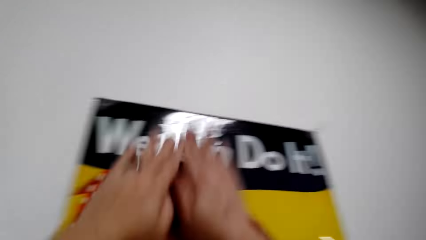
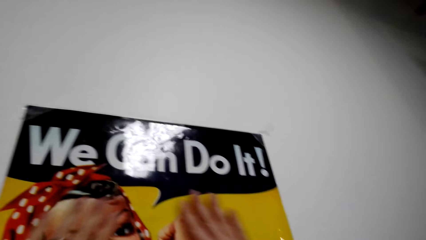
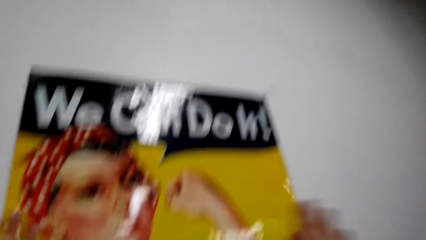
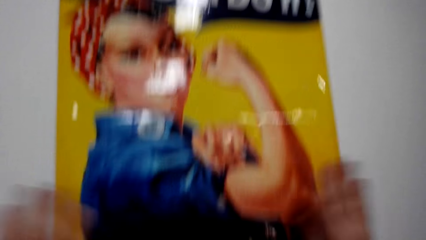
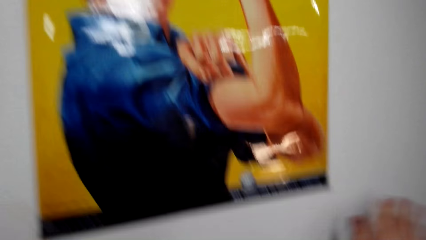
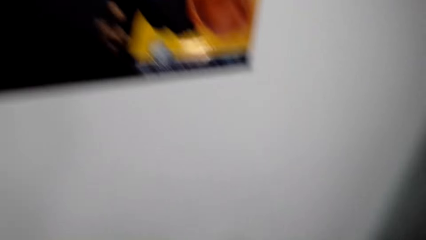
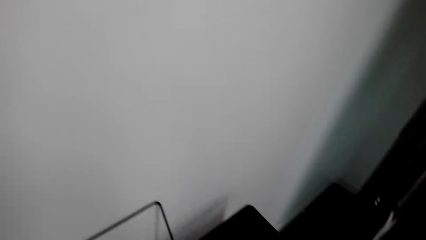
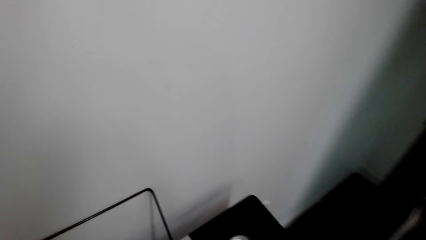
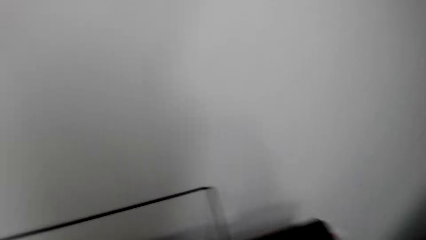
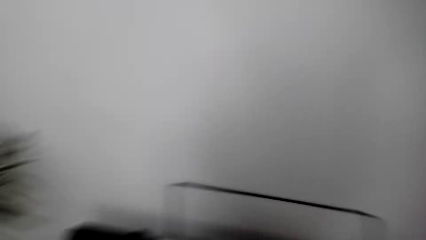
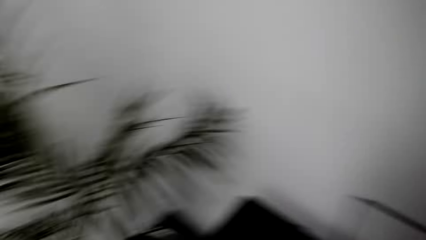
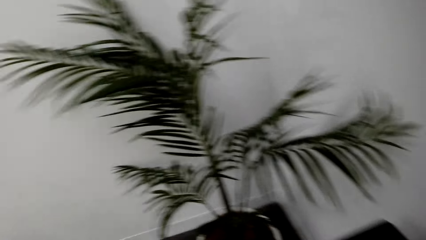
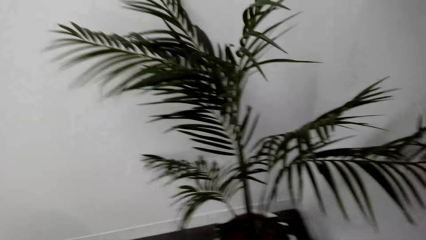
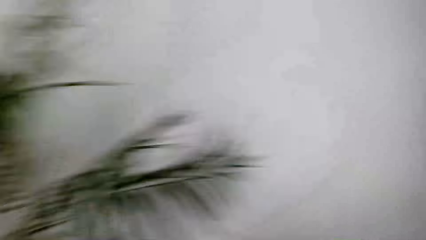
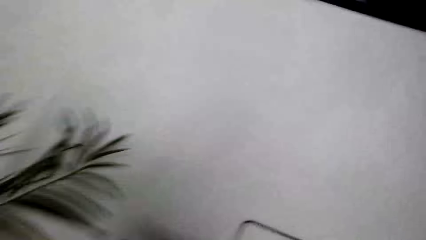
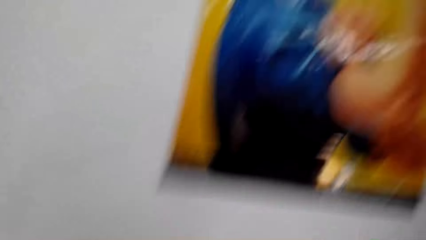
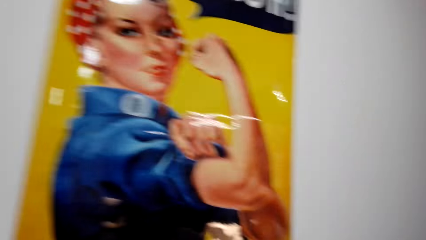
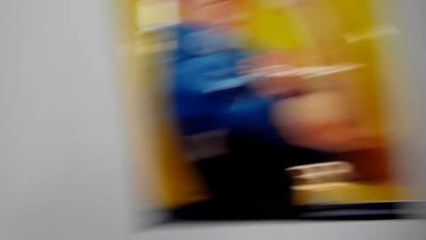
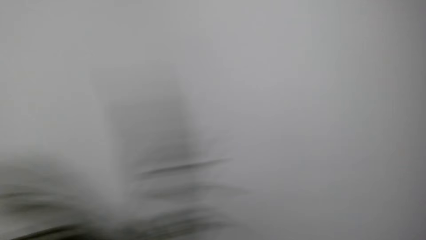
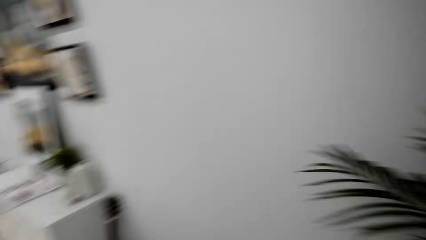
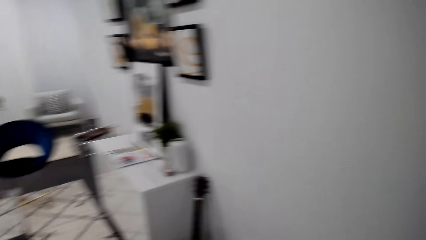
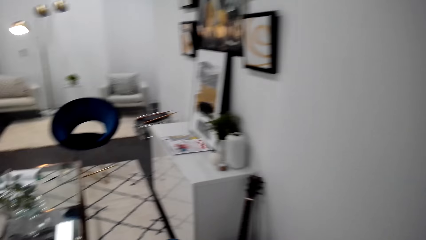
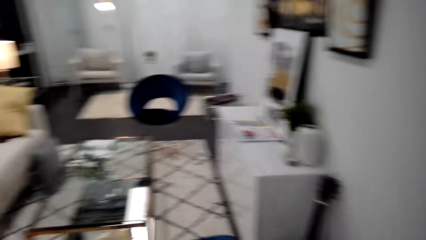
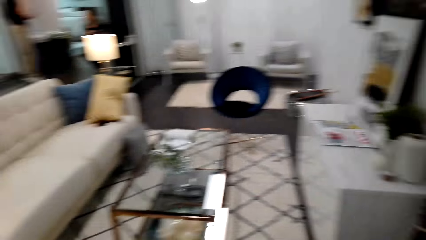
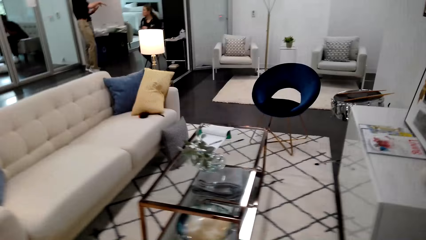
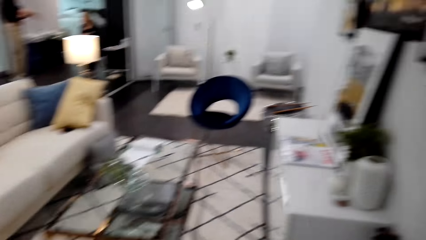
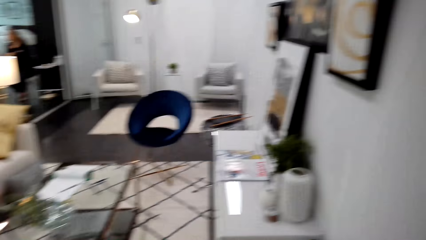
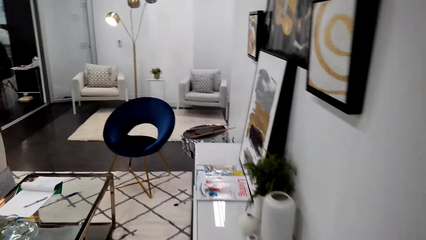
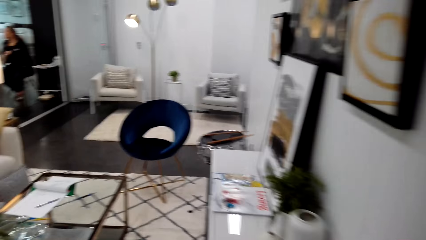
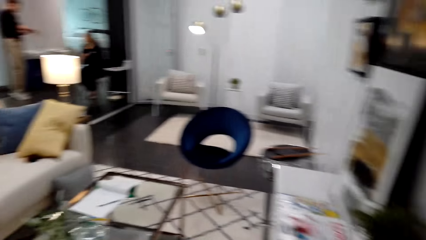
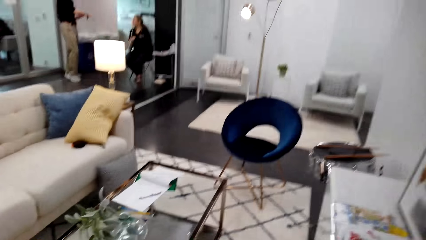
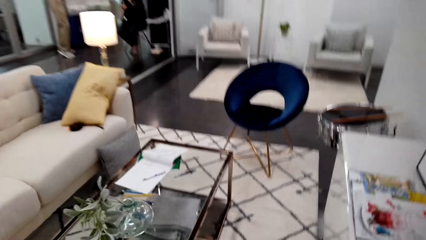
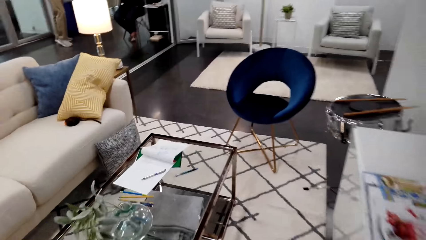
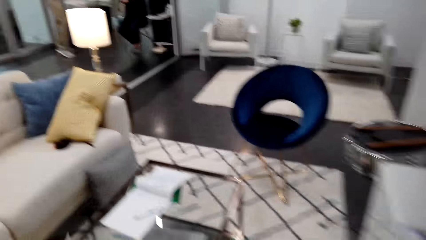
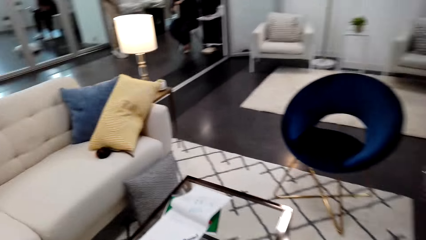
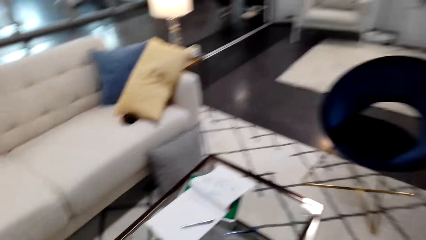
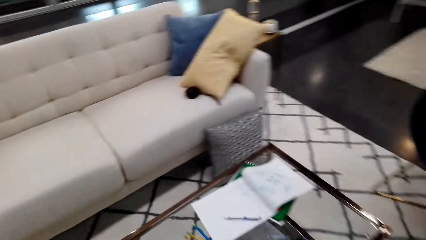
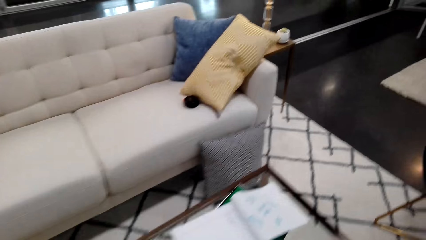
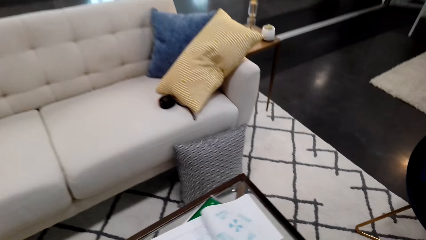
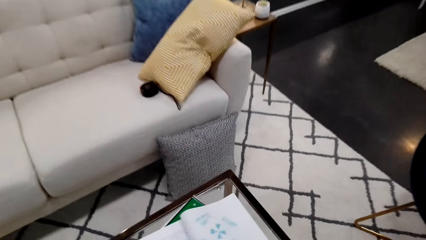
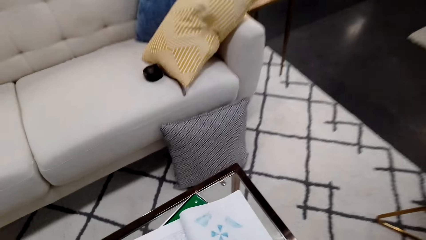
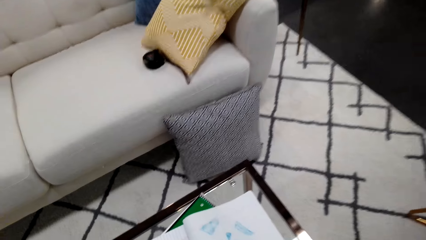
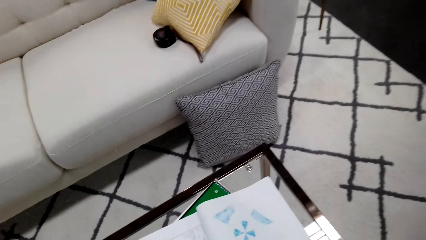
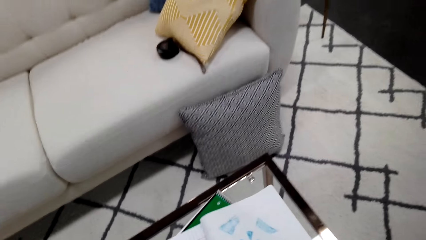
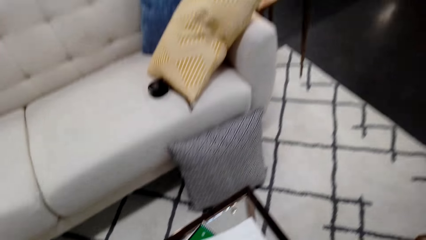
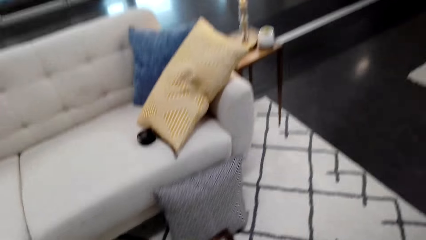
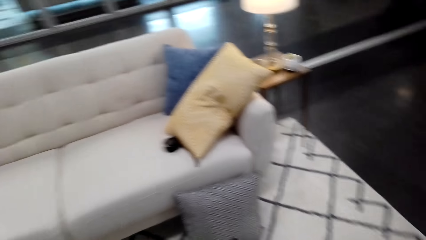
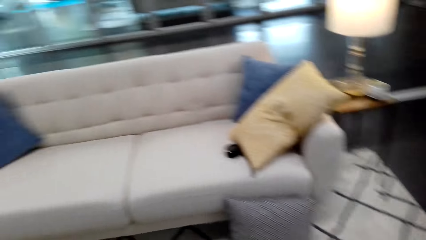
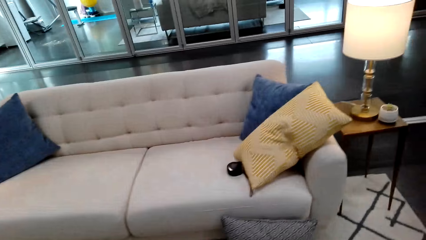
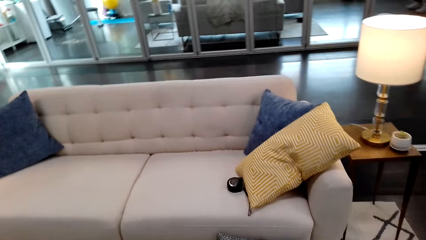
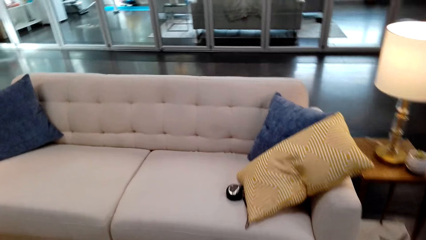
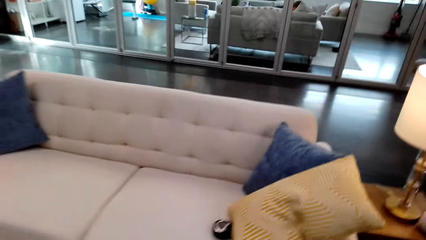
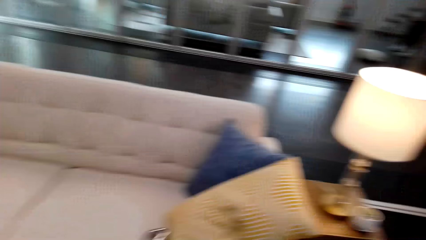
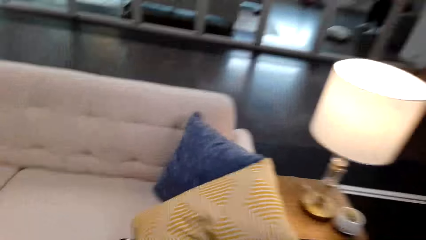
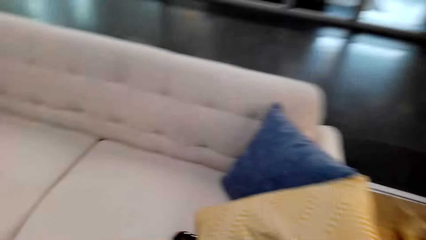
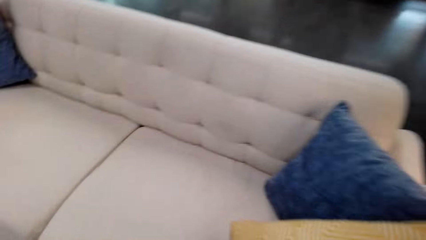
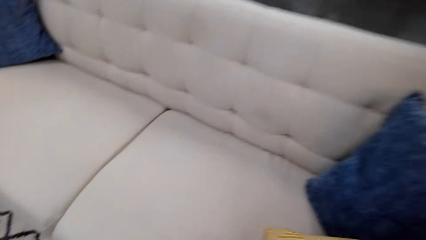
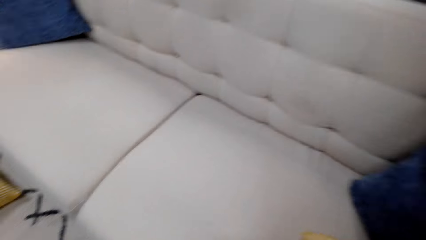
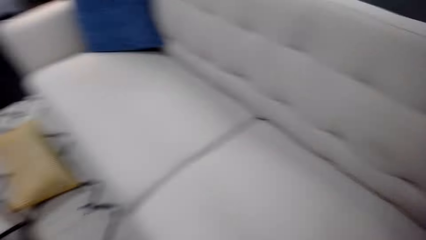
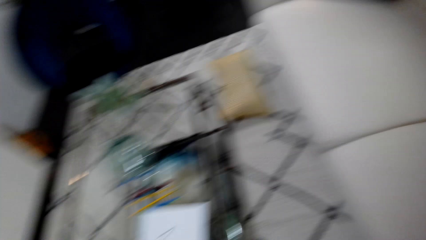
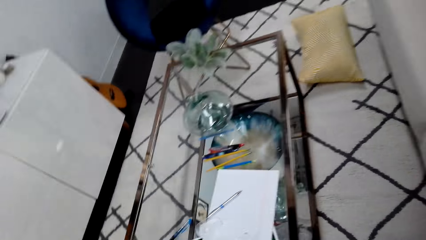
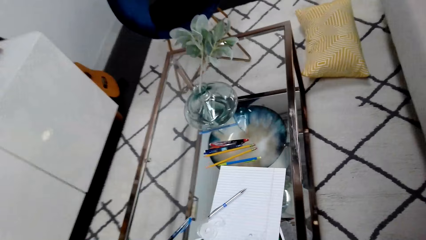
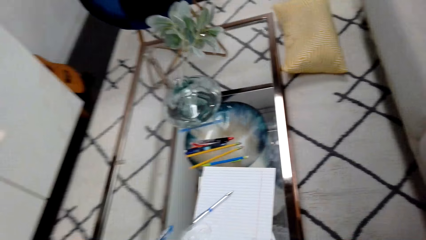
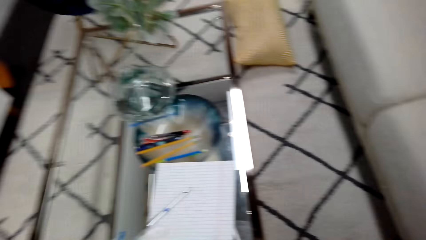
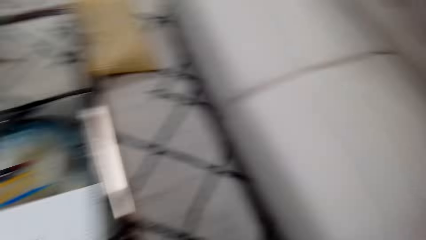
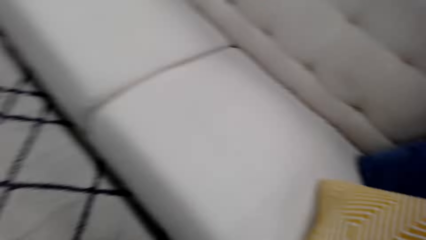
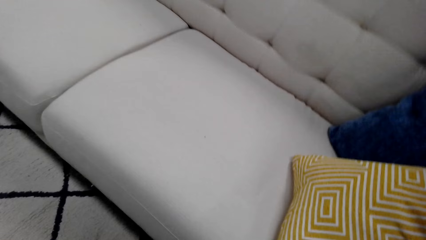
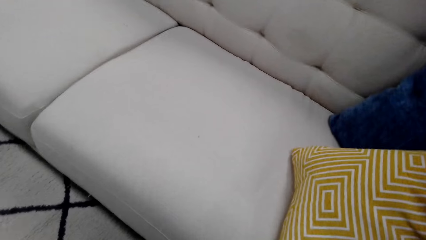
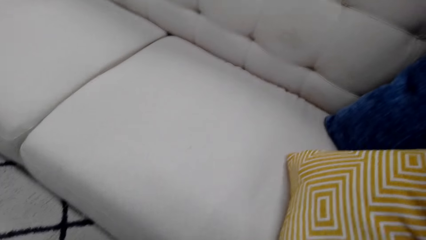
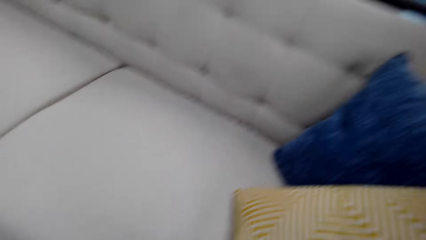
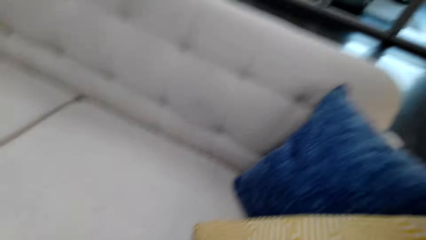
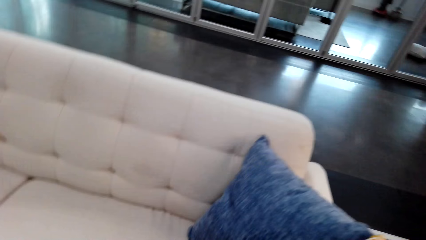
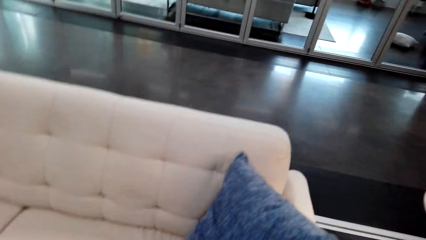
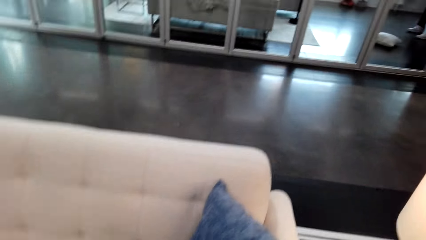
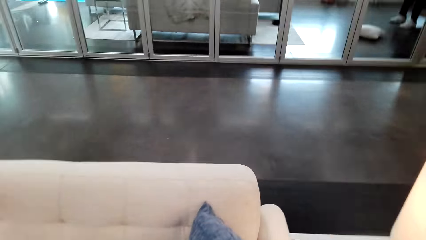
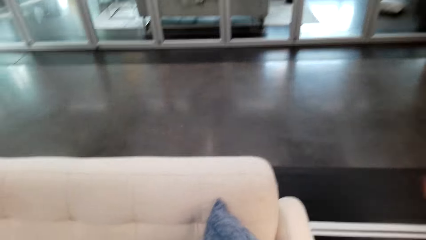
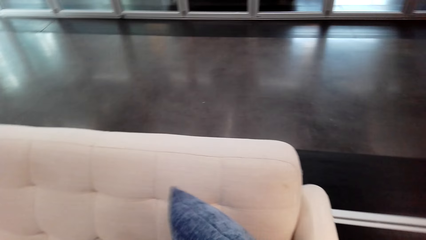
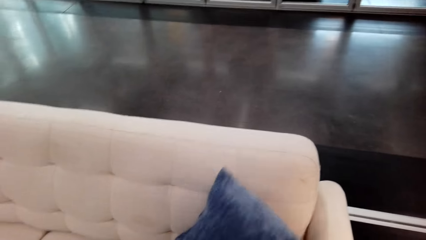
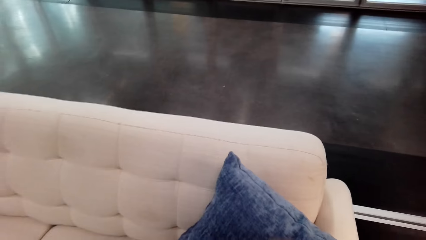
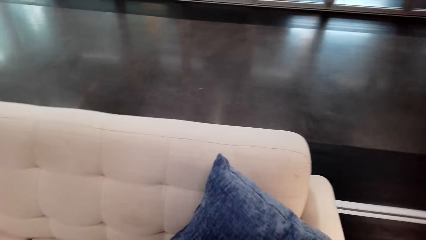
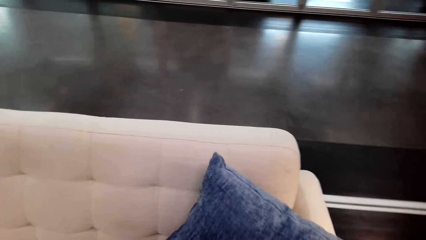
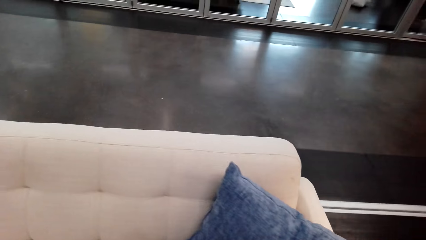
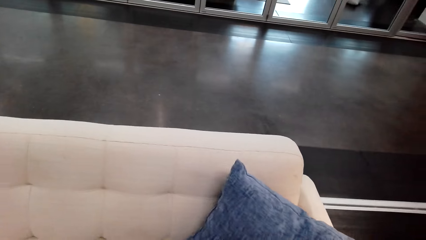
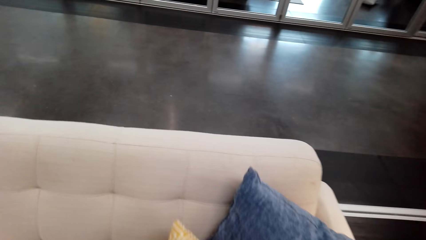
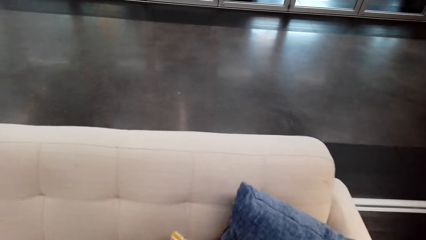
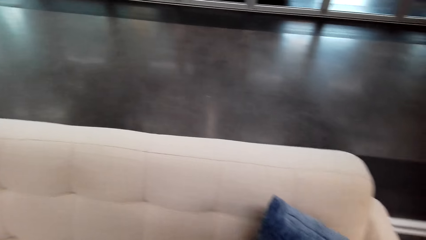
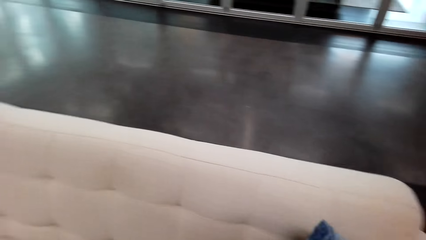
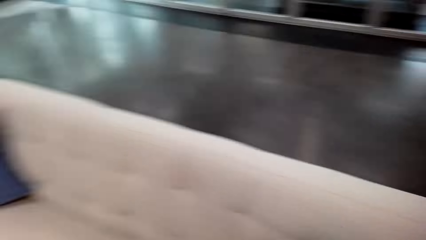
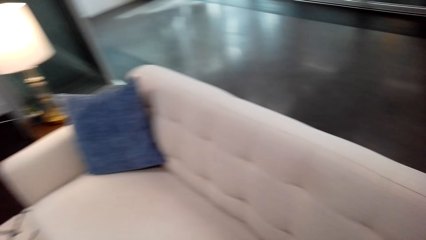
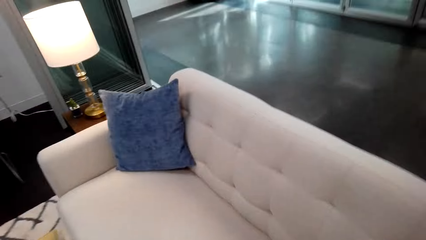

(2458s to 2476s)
The camera wearer looks around the room. They move around the room. They pick up a cushion. They touch the pillow.
